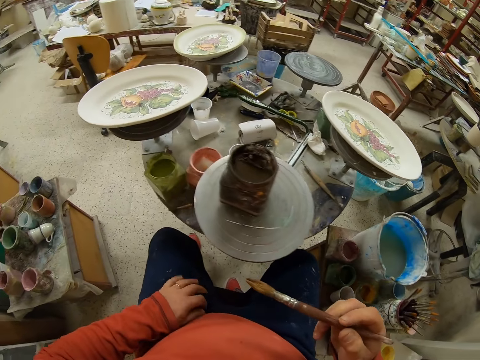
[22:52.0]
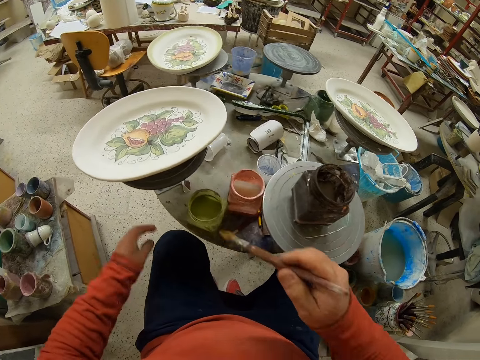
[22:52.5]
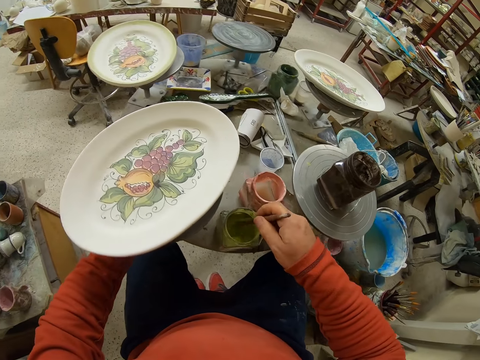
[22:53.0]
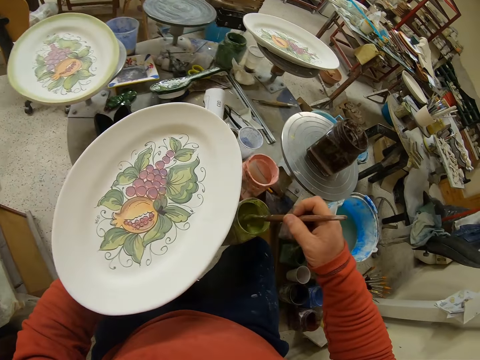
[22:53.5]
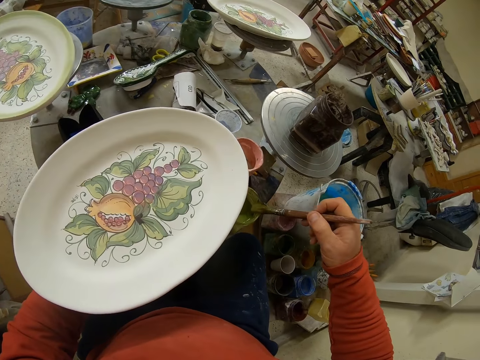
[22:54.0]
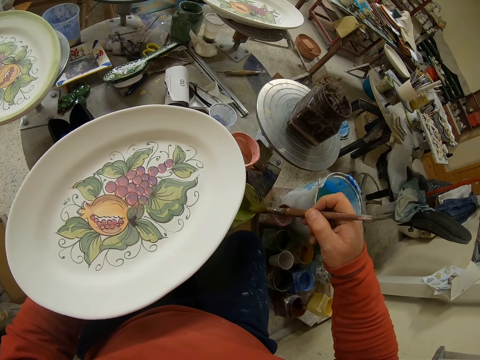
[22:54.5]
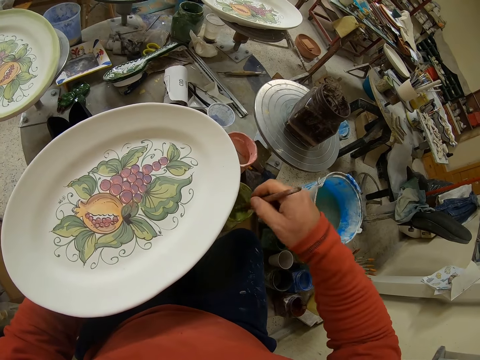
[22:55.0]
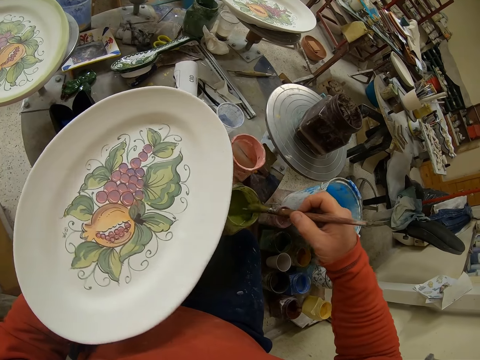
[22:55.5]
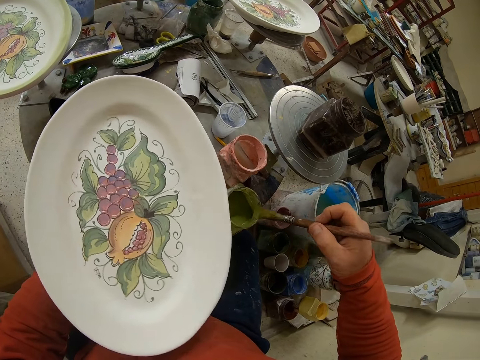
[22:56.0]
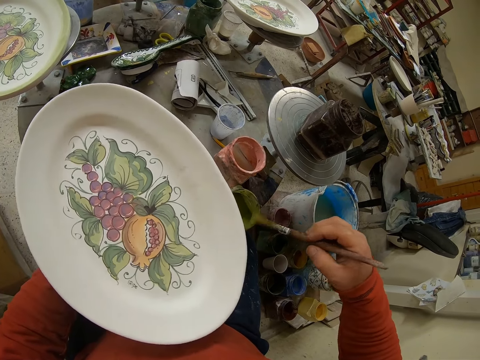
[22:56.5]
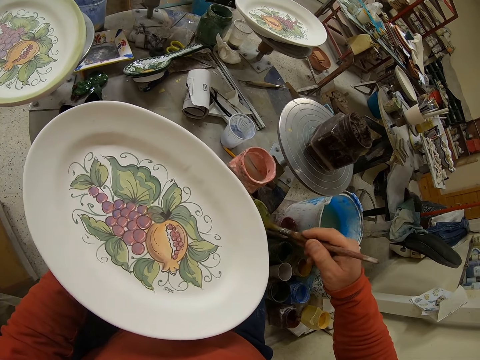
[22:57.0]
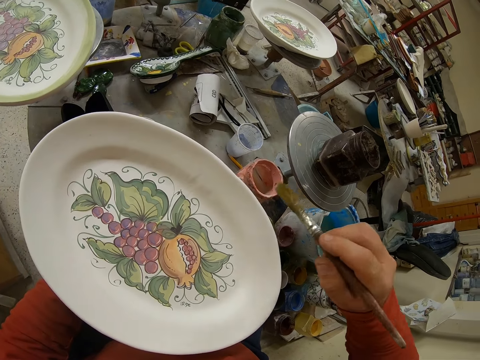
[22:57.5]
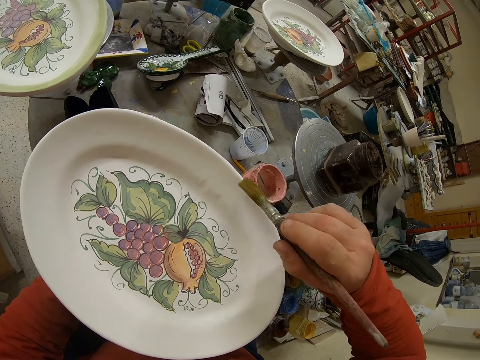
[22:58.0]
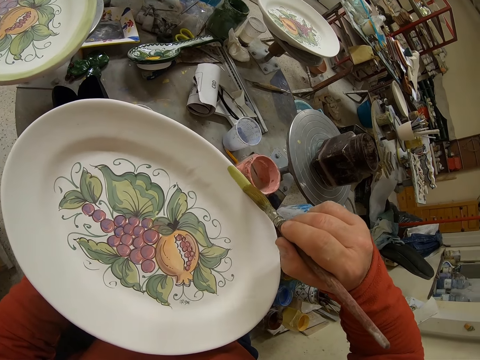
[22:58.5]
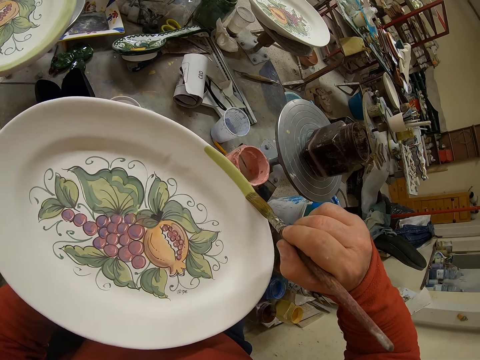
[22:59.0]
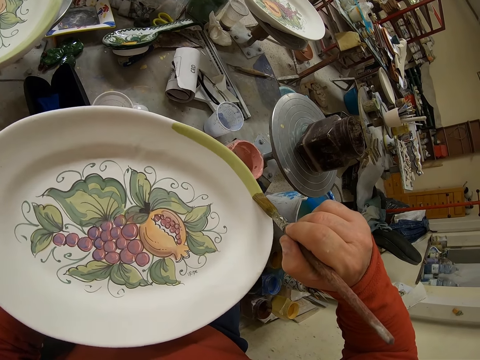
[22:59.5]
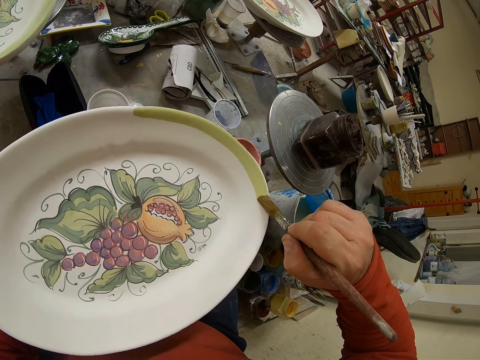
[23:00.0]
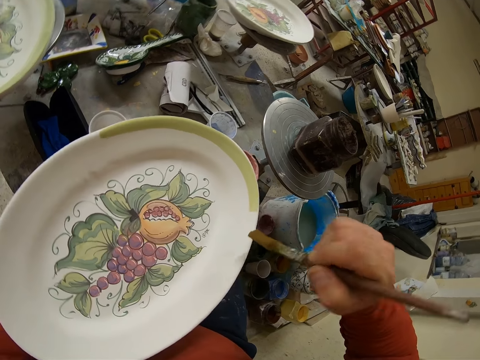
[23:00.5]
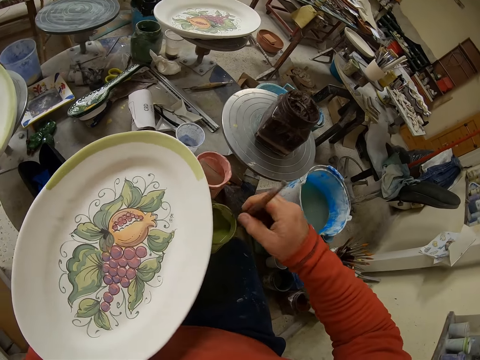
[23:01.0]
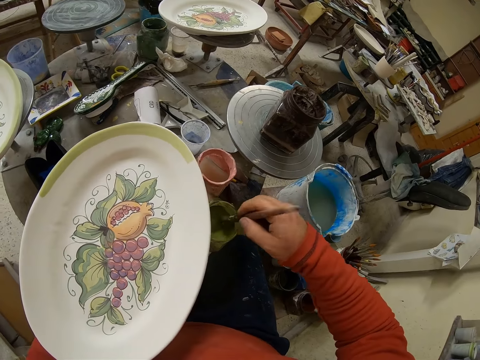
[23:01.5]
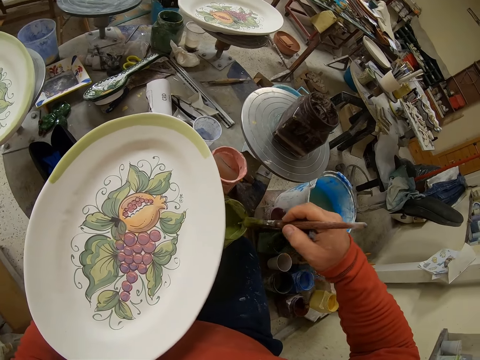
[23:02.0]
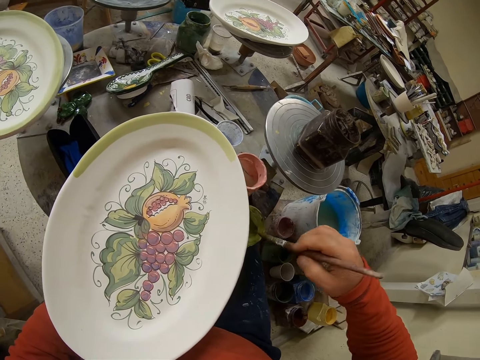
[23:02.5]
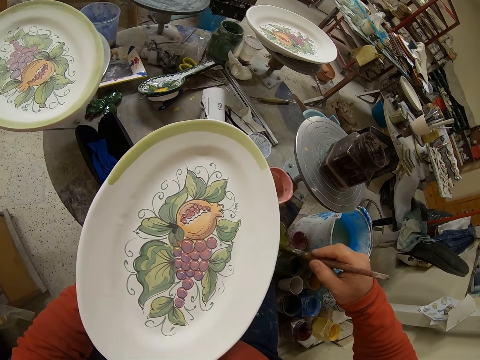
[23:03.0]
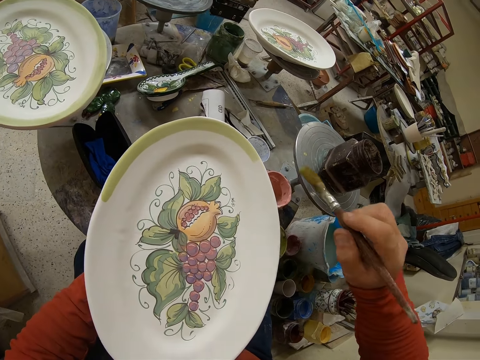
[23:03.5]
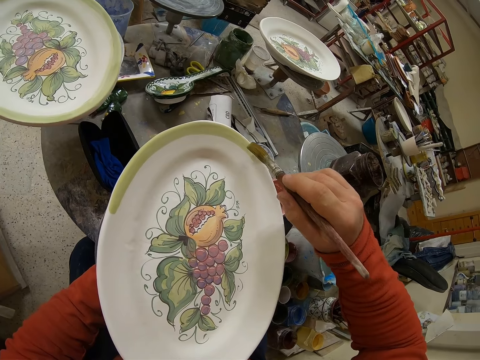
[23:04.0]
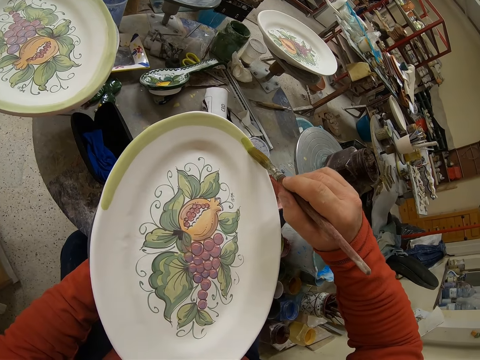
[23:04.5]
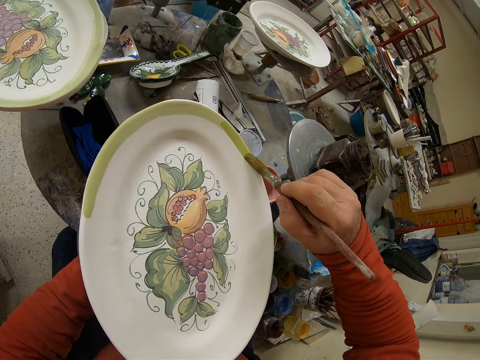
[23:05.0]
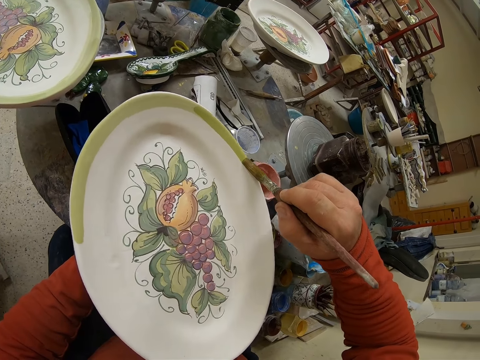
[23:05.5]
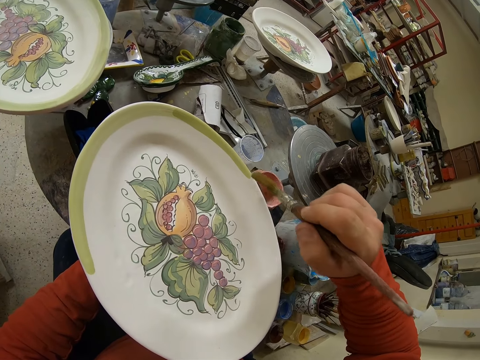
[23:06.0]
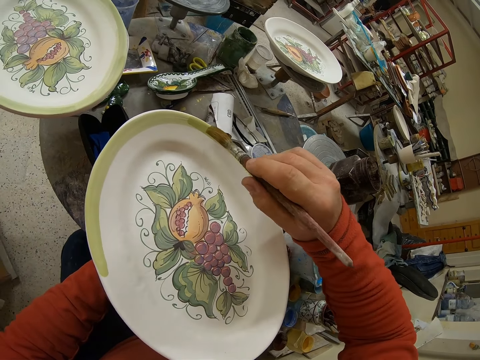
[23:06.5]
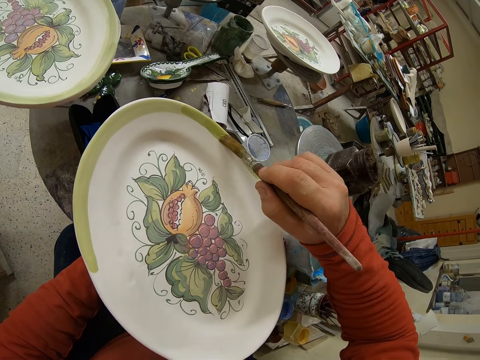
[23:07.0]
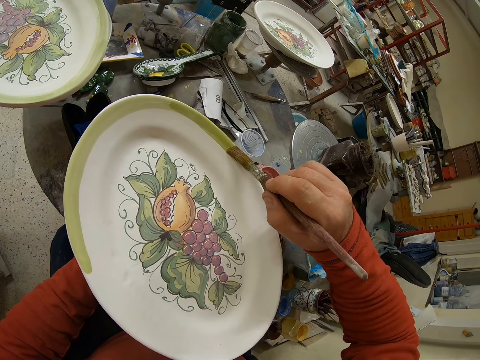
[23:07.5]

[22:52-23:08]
The camera wearer dips the brush in the paint. They apply paint onto a plate or tray. They dip the brush in the paint. They paint the tray.

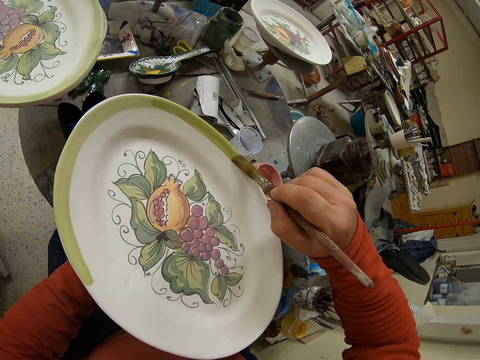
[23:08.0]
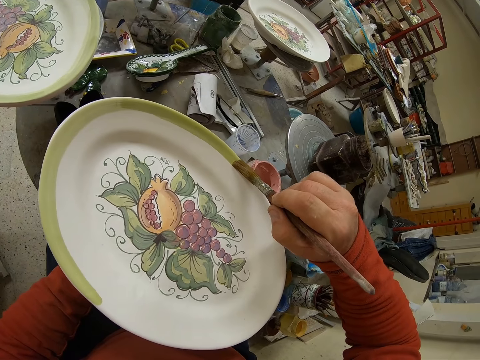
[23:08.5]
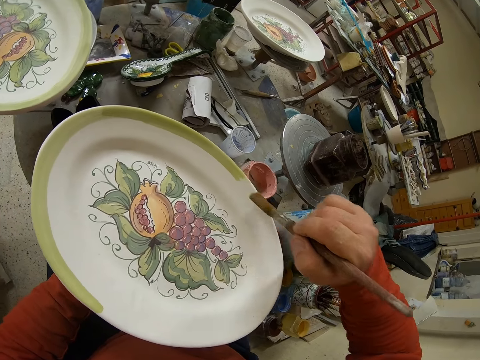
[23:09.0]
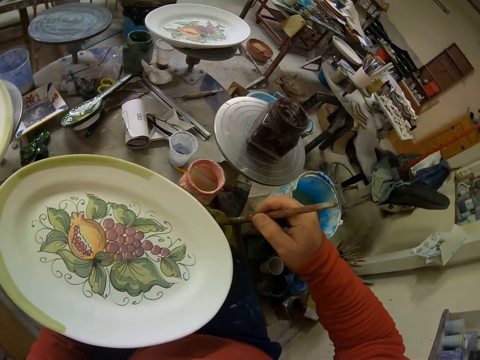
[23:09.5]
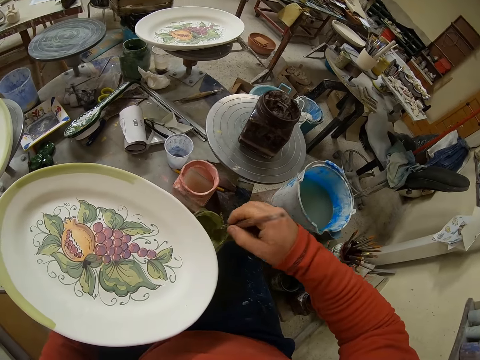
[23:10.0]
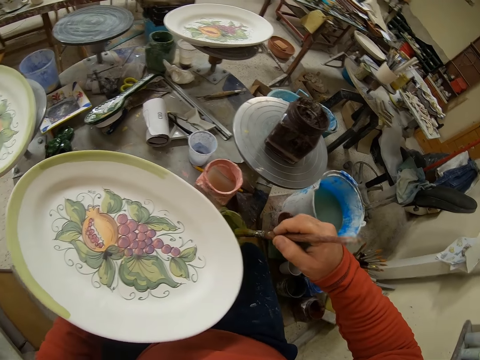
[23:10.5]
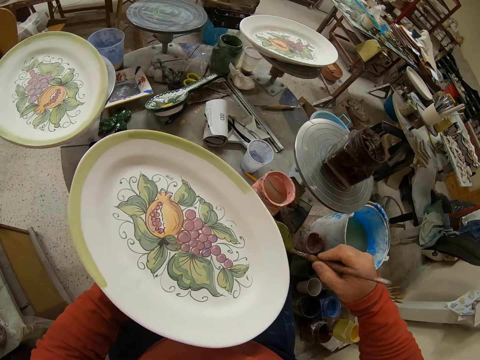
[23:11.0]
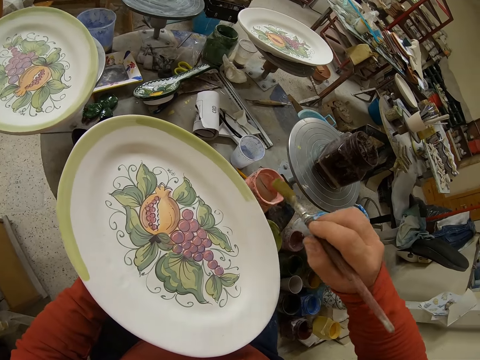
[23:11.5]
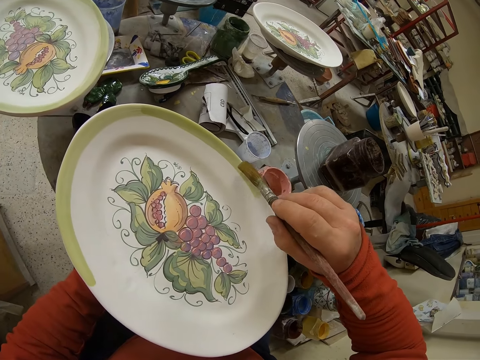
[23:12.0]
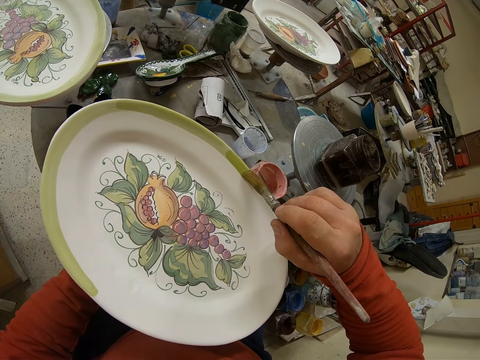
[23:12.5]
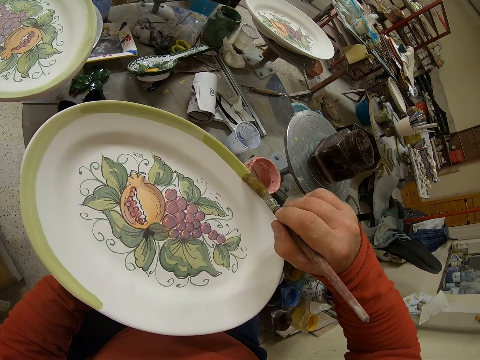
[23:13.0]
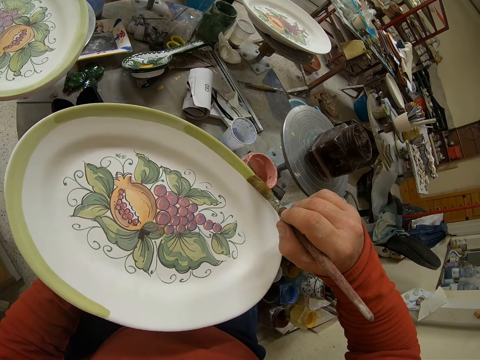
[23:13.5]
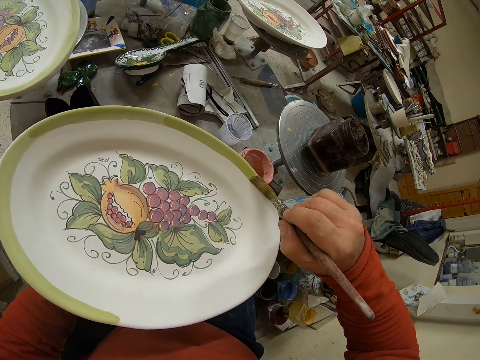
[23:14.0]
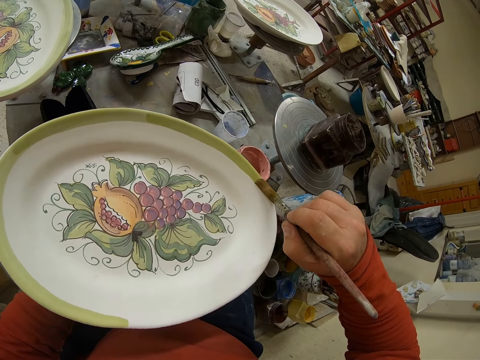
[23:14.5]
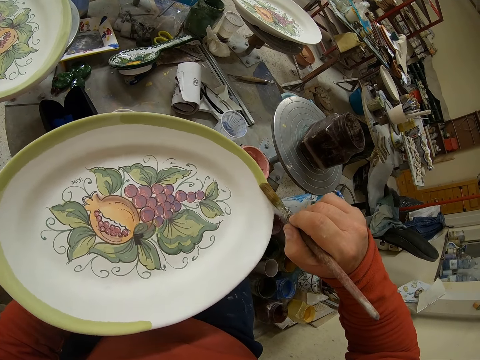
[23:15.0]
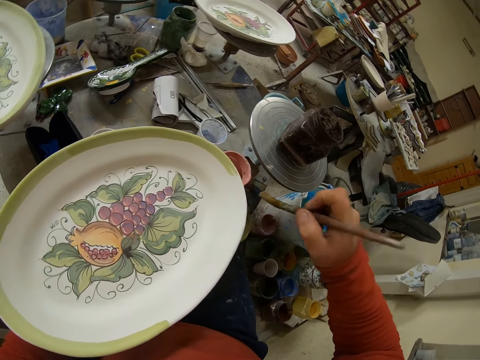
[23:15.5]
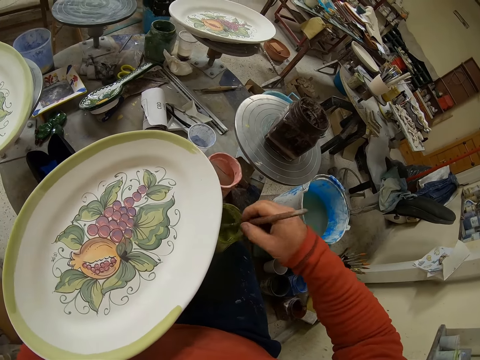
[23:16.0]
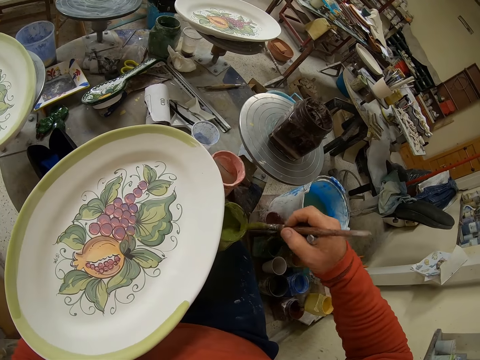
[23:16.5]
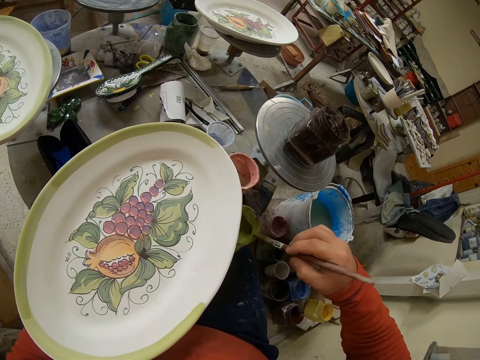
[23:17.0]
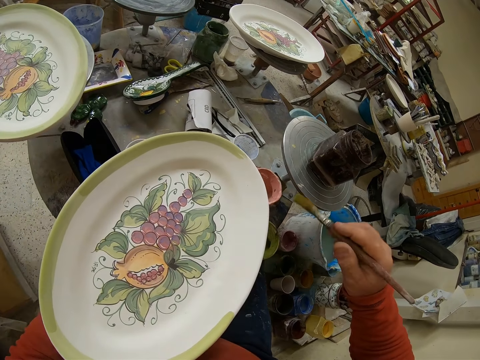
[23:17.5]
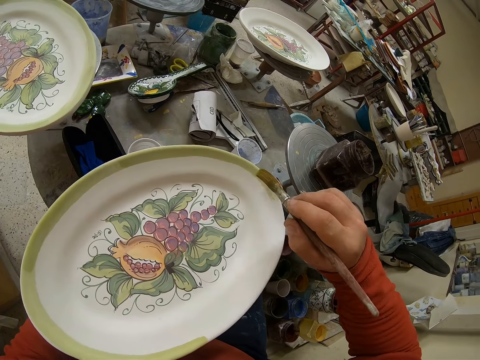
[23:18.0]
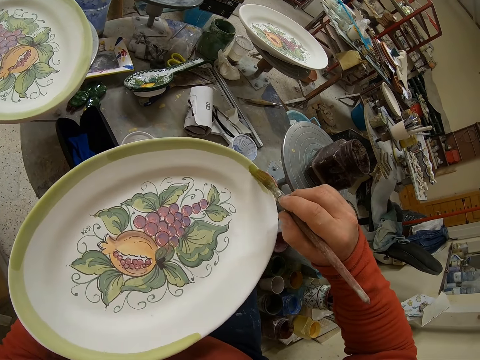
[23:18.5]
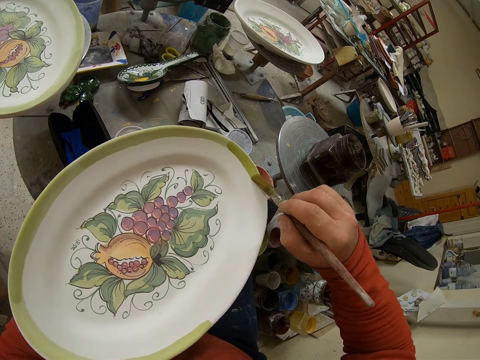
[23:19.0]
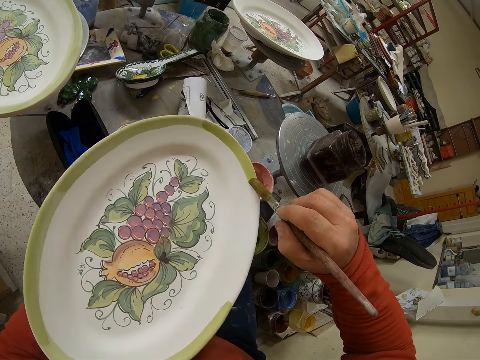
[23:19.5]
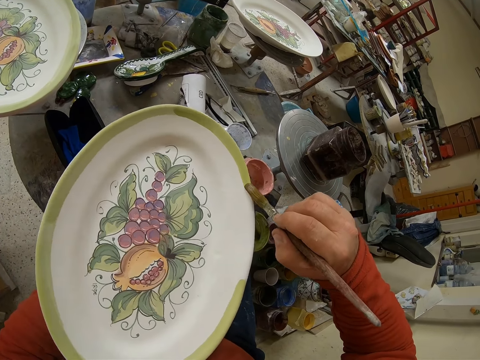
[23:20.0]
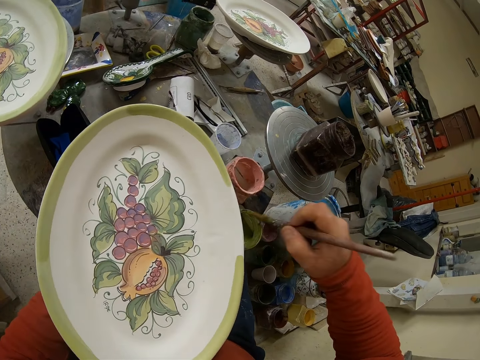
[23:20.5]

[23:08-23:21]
The camera wearer dips the brush in the paint. They paint a tray. They dip the brush in the paint. They paint the tray.
